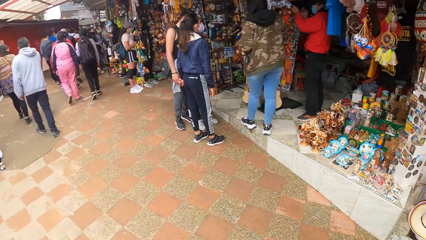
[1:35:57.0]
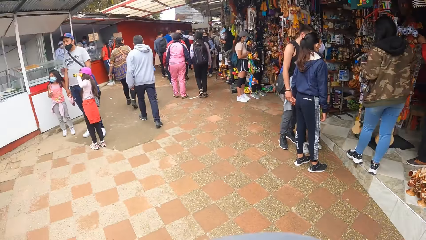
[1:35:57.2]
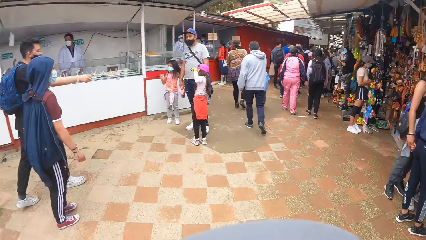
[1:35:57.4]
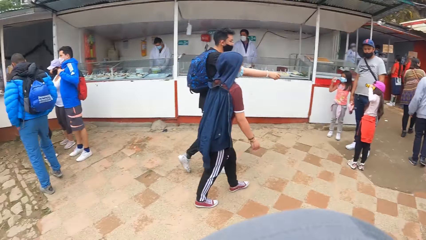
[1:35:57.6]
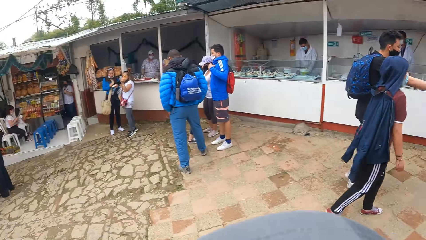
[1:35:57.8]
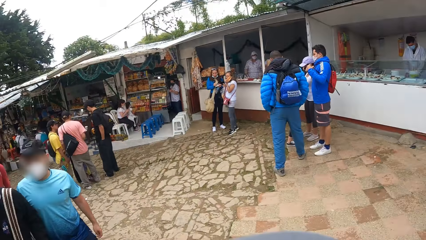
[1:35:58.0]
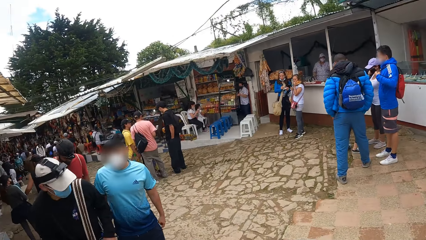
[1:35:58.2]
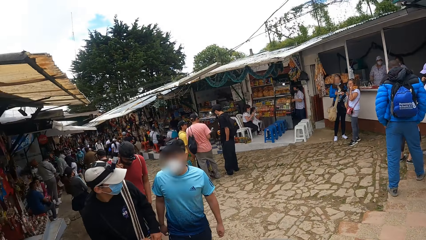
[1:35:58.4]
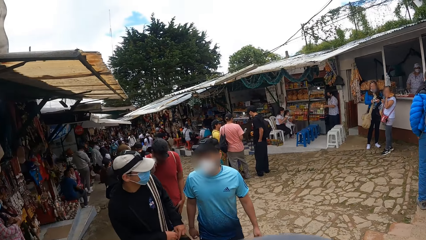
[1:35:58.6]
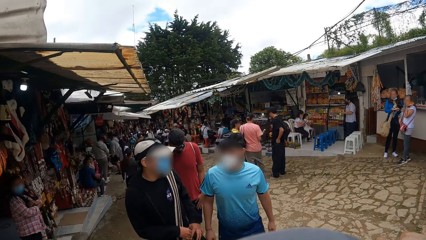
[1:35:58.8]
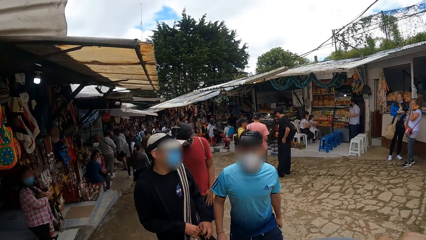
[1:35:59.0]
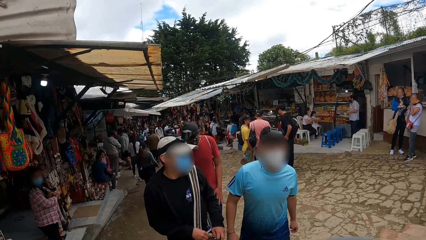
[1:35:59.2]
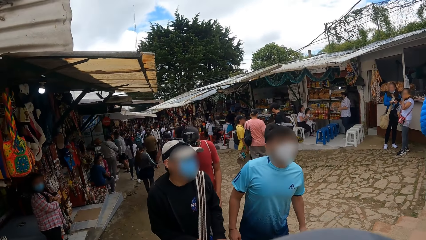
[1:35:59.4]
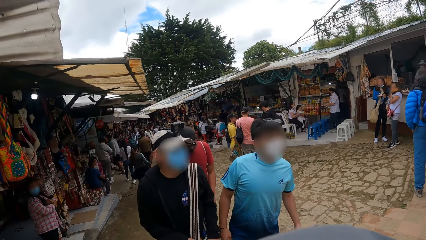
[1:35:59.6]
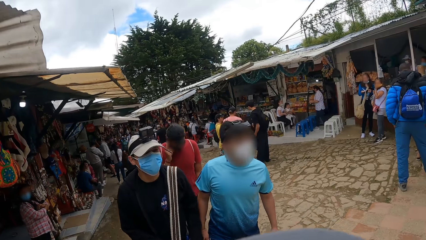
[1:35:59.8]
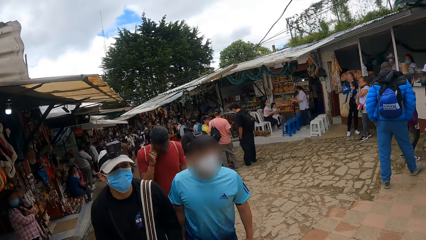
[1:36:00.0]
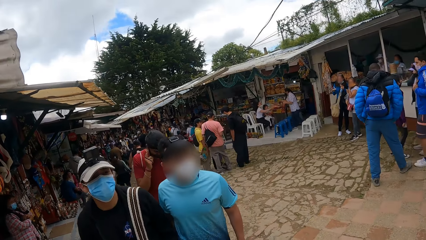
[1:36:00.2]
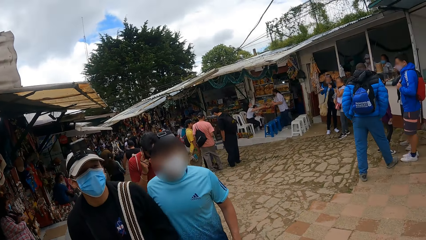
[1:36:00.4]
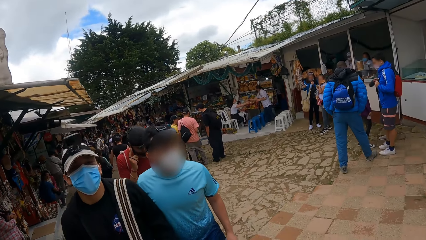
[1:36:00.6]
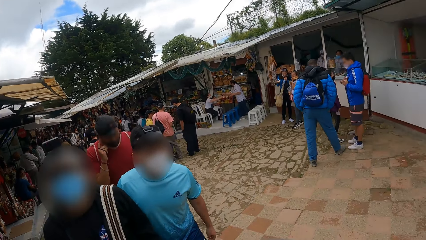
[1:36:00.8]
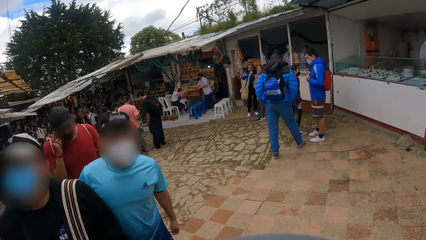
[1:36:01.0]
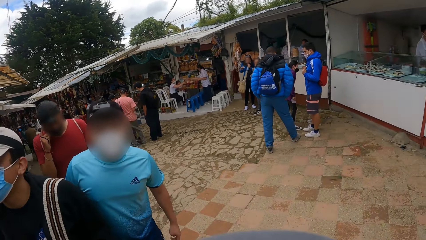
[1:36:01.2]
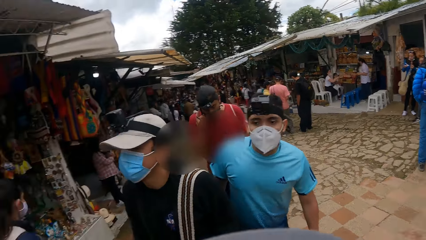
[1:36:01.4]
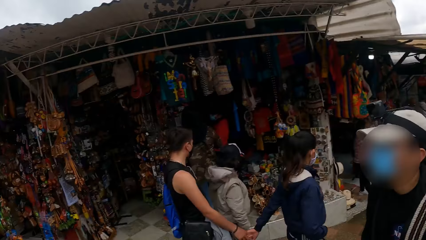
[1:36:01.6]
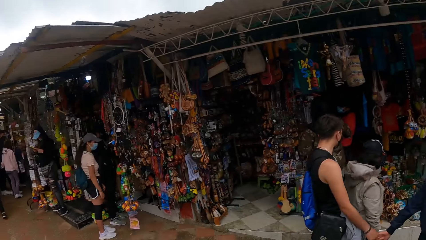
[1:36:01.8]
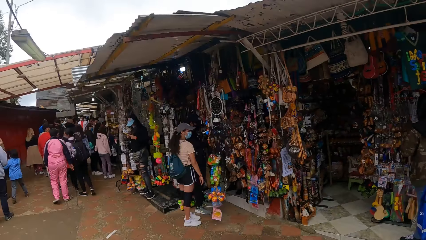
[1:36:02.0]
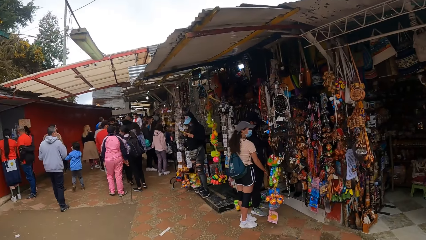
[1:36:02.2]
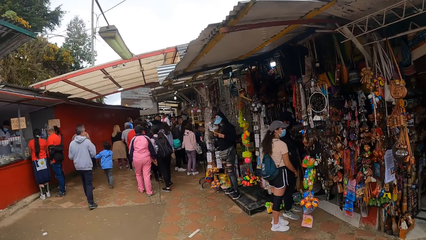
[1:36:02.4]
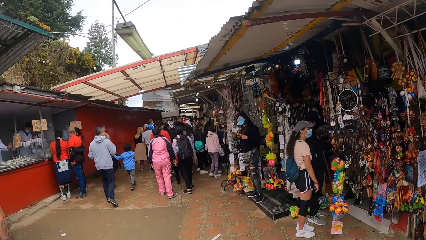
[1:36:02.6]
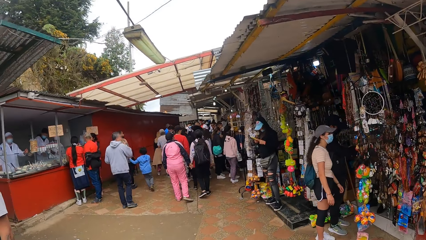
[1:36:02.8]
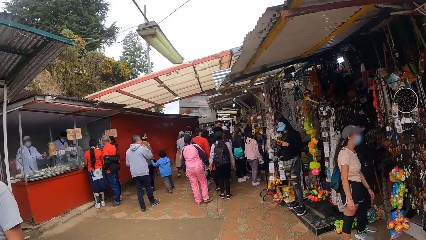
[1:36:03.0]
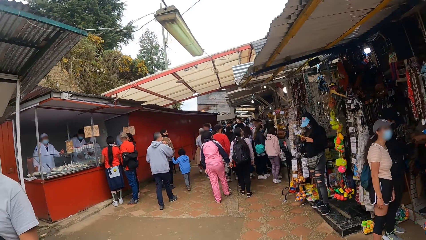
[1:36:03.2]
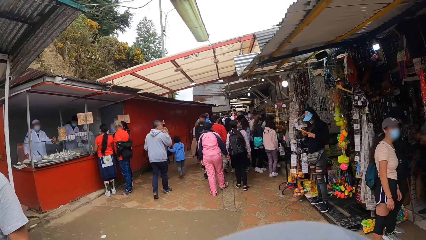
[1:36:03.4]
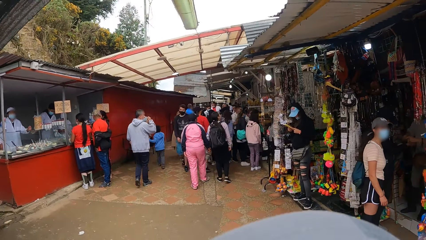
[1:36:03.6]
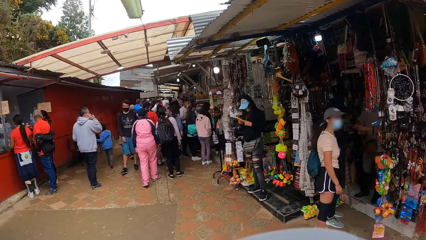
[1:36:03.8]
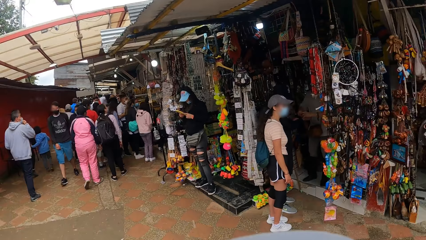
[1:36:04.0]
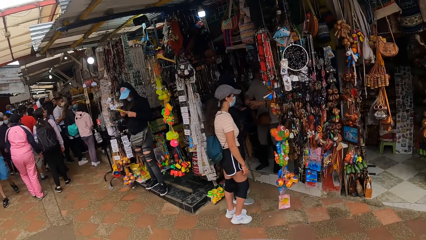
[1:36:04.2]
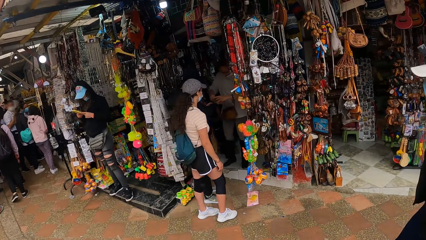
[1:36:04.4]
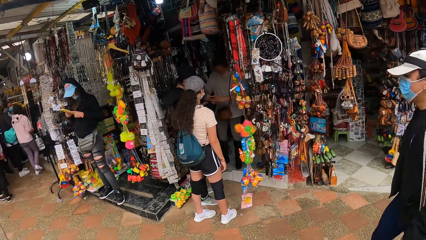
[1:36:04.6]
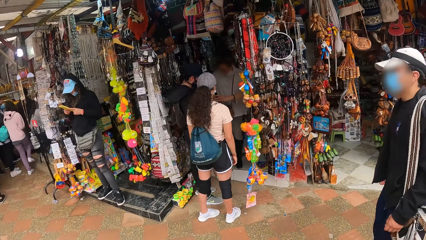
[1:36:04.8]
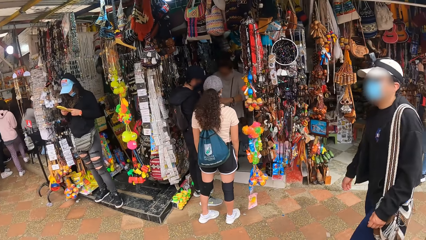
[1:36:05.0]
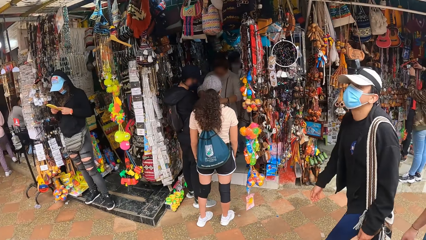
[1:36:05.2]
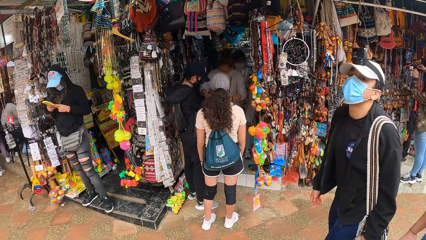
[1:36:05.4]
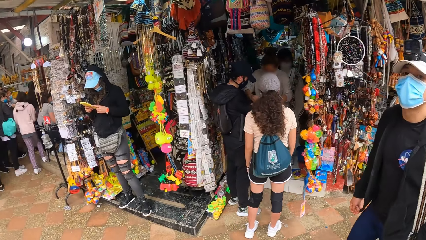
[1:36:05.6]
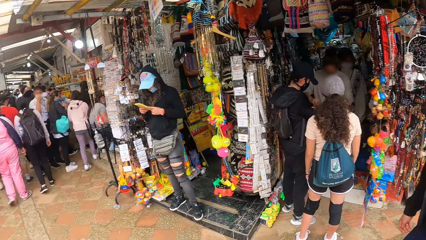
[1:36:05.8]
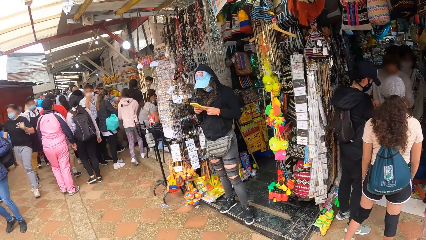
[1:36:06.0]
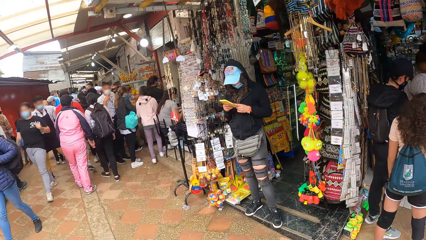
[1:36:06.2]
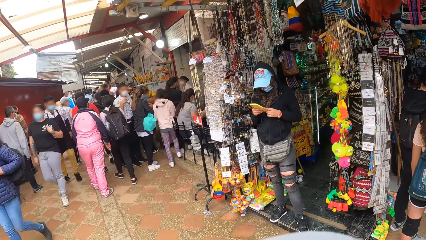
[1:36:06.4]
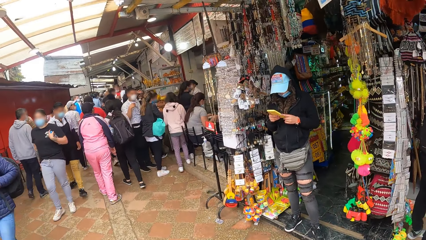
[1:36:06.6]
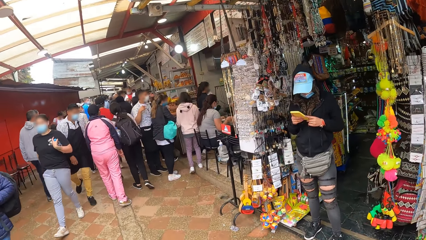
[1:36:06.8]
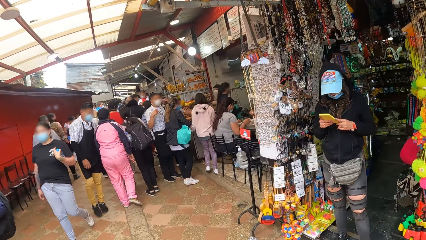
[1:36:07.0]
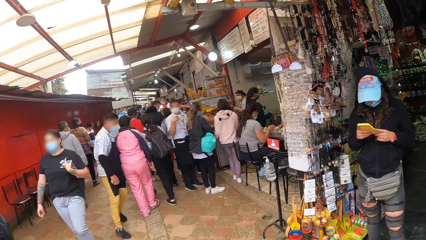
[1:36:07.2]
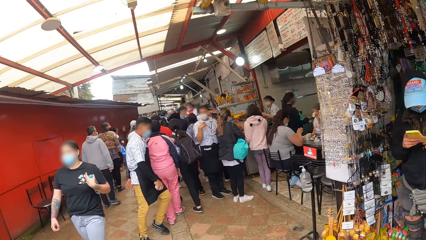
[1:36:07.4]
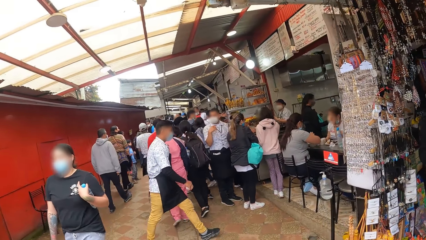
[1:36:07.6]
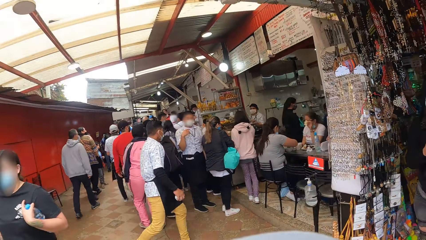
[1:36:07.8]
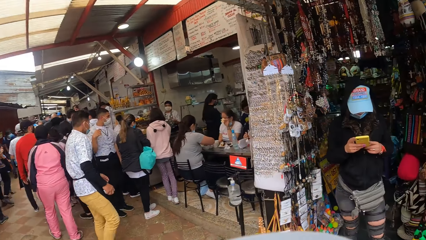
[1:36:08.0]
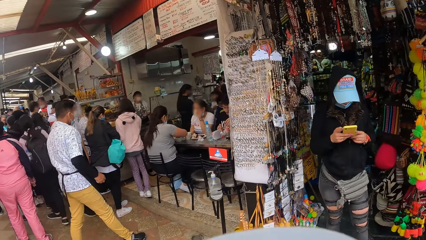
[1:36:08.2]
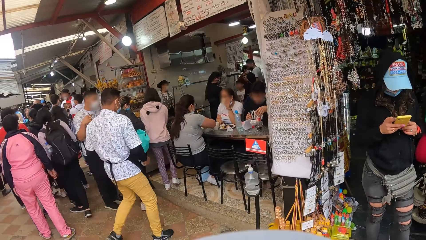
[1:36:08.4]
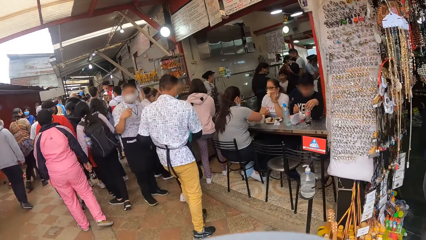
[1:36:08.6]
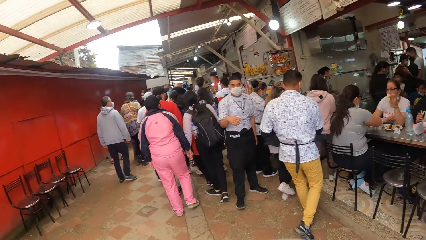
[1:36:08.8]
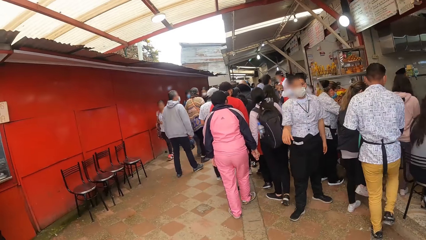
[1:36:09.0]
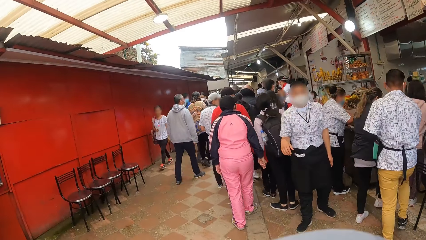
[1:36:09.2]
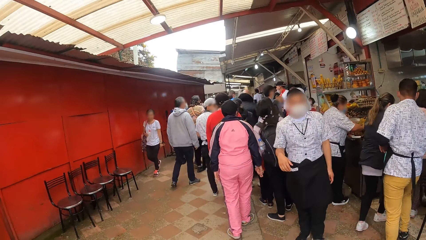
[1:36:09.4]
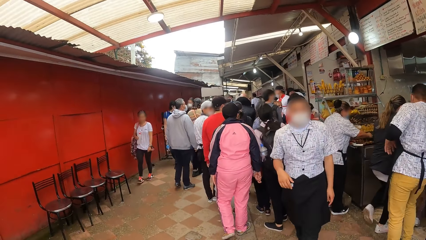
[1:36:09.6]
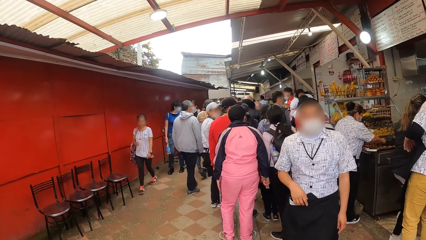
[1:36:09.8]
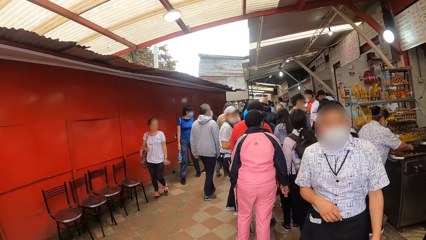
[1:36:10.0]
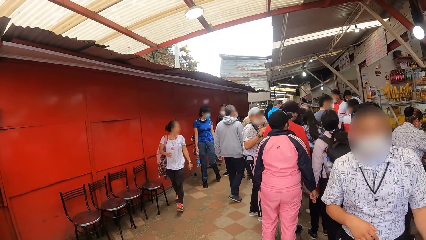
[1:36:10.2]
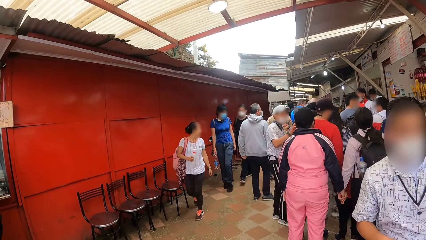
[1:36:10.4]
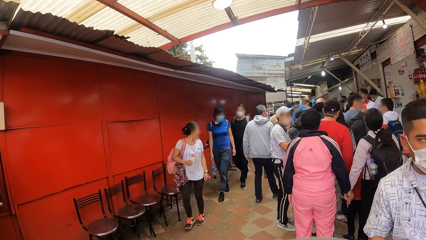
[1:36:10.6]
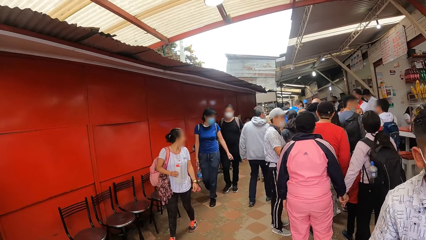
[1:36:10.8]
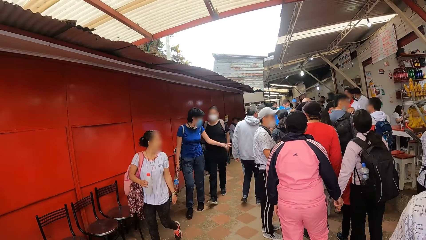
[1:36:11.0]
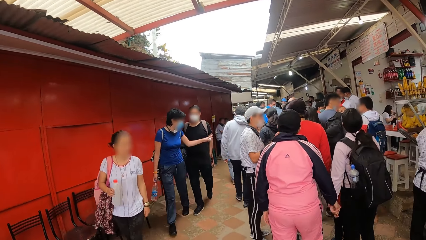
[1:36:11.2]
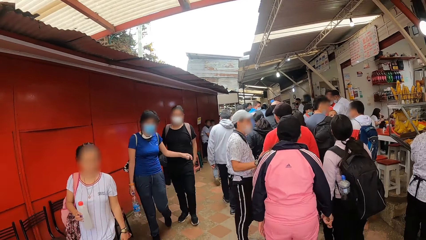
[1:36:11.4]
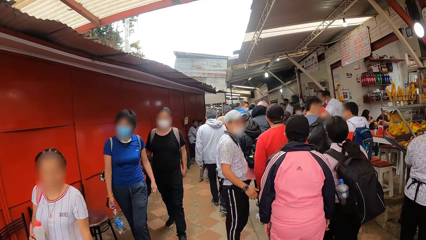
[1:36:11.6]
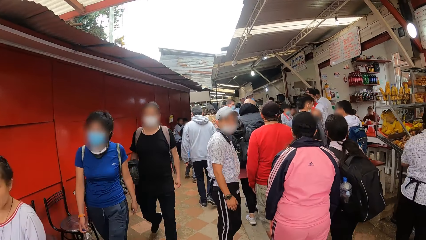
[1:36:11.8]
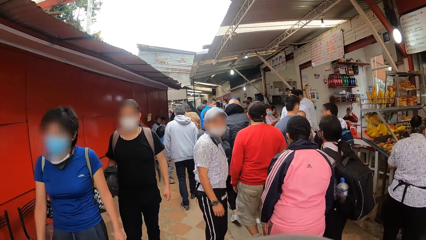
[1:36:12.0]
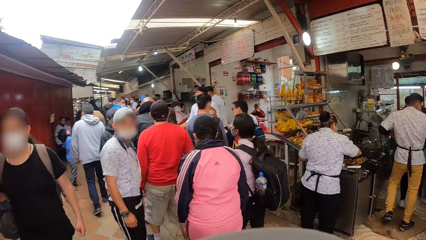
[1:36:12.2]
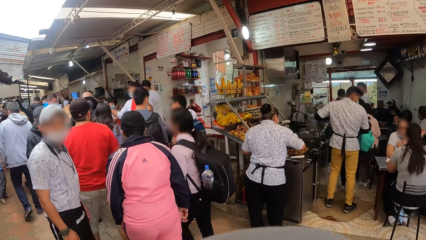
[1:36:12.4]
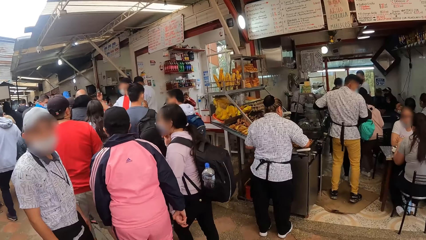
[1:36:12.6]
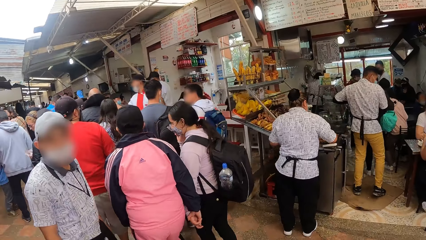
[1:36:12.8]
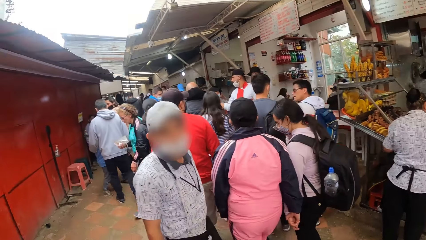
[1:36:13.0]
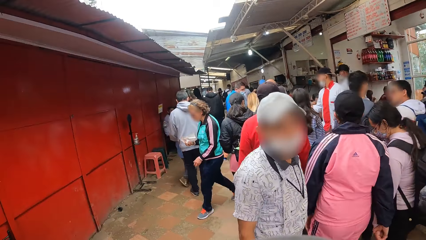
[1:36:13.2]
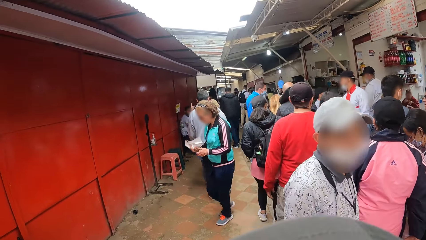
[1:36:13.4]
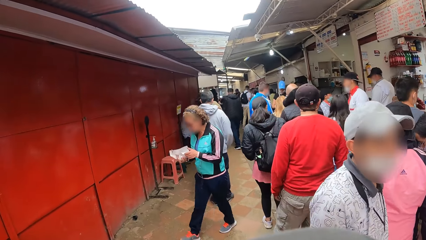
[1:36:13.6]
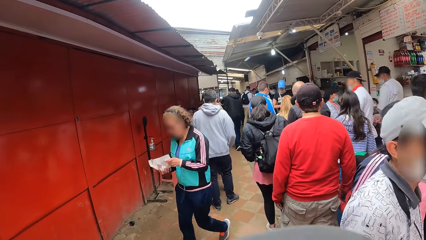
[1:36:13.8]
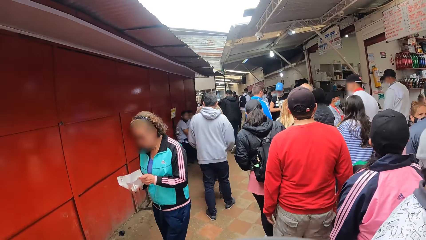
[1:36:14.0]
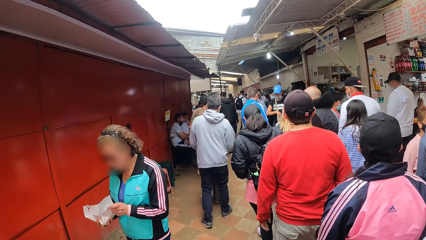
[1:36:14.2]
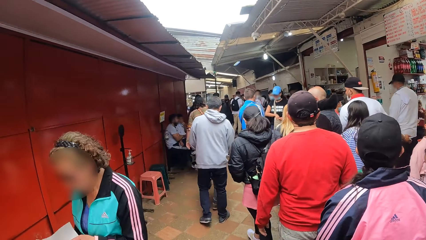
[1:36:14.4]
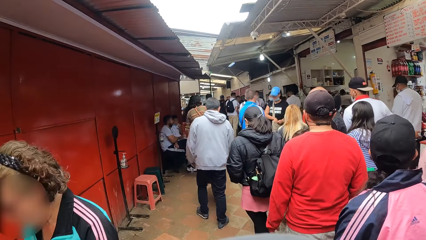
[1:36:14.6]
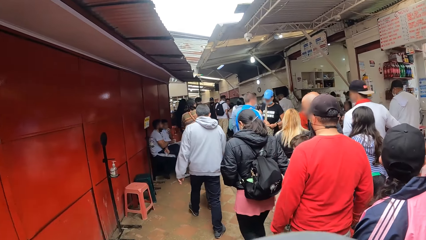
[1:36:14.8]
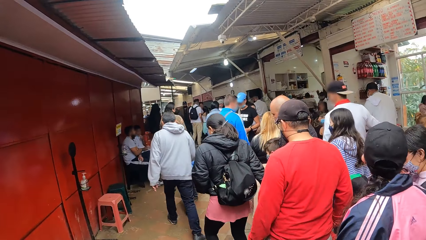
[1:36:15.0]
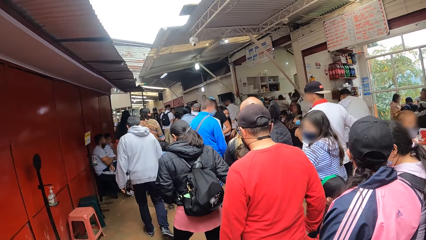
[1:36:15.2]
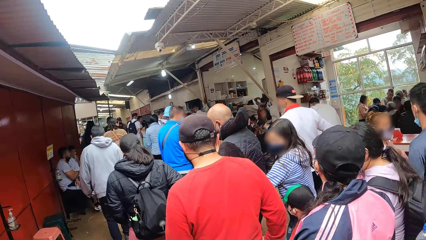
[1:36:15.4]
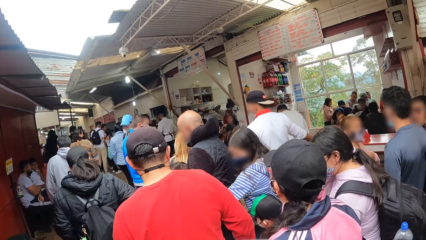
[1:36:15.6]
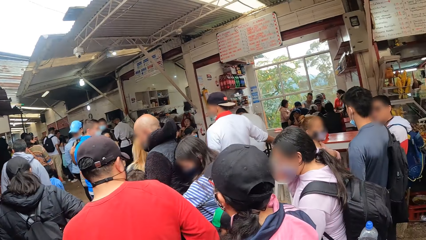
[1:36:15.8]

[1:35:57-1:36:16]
Two people walk behind the camera wearer. The camera wearer turns around. They walk in the market. One of the two people walks beside the camera wearer. The camera wearer walks in the market. Another person enters into a restaurant. The camera wearer walks in the market.
